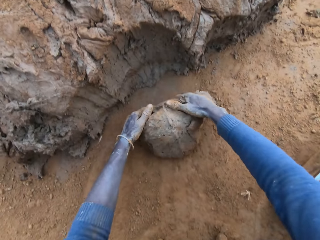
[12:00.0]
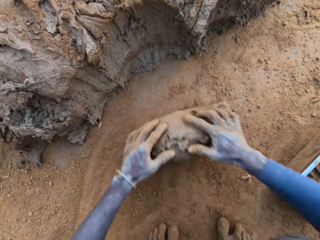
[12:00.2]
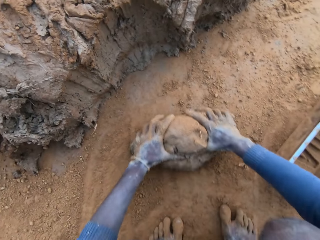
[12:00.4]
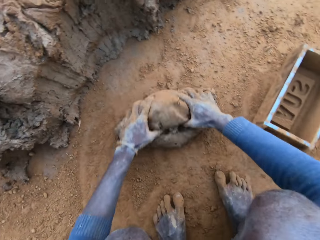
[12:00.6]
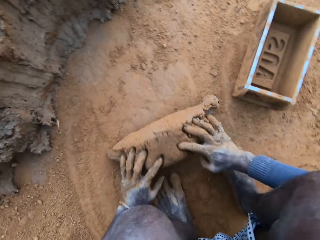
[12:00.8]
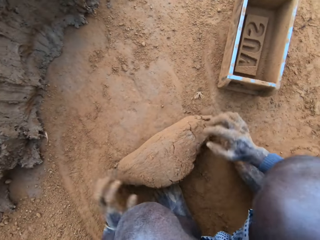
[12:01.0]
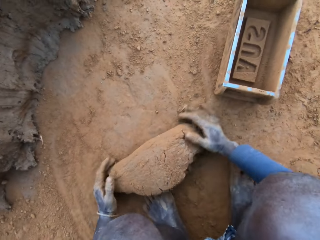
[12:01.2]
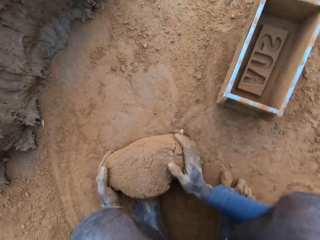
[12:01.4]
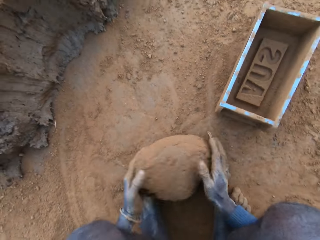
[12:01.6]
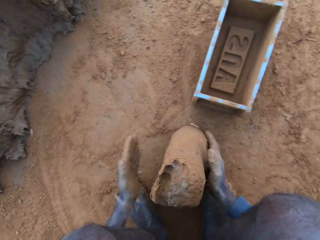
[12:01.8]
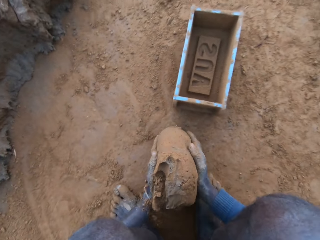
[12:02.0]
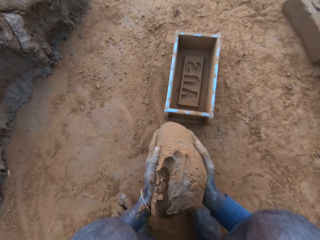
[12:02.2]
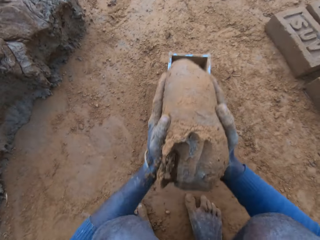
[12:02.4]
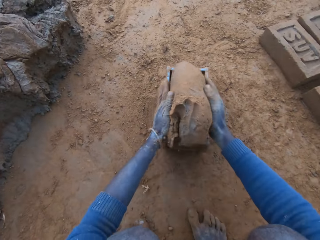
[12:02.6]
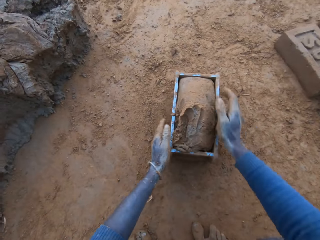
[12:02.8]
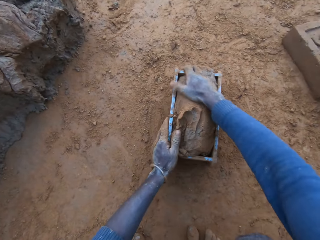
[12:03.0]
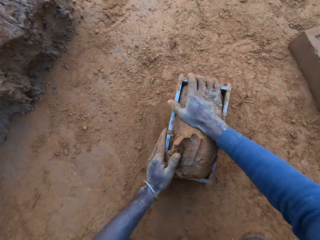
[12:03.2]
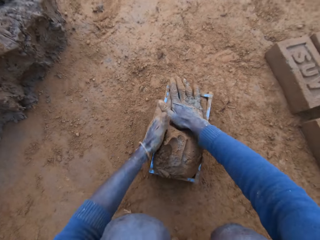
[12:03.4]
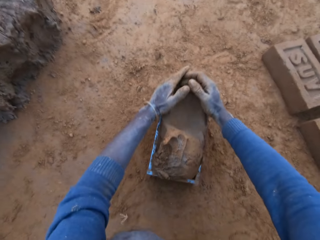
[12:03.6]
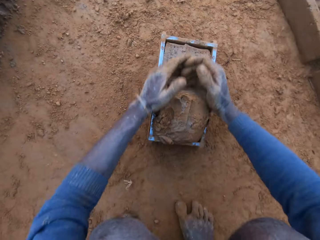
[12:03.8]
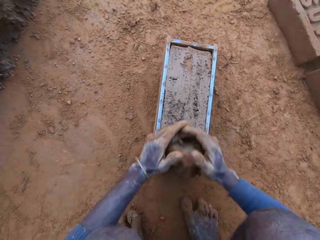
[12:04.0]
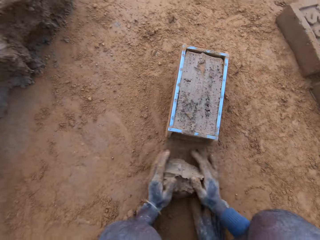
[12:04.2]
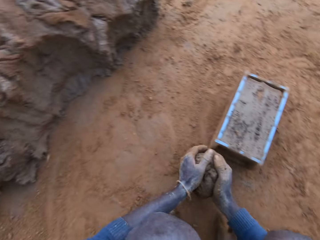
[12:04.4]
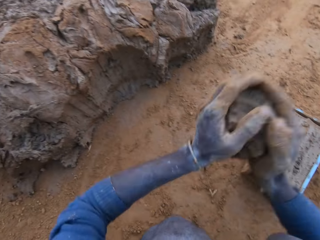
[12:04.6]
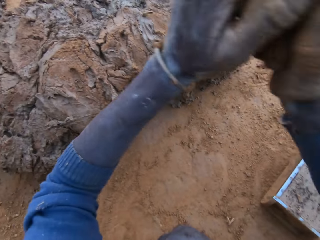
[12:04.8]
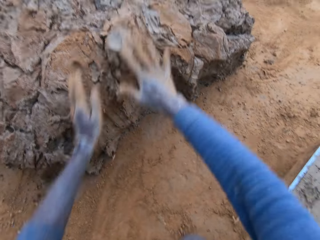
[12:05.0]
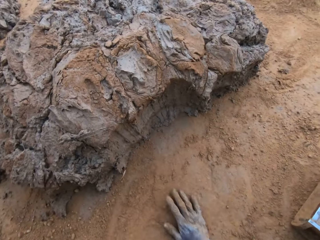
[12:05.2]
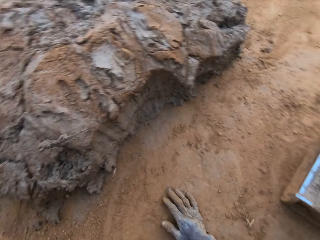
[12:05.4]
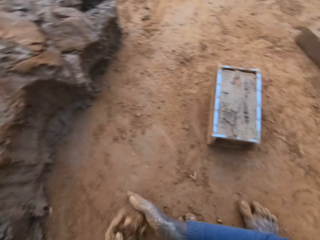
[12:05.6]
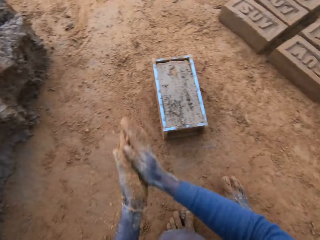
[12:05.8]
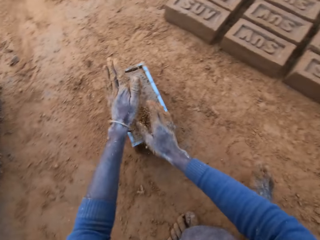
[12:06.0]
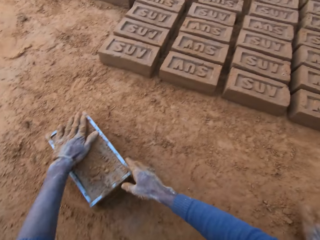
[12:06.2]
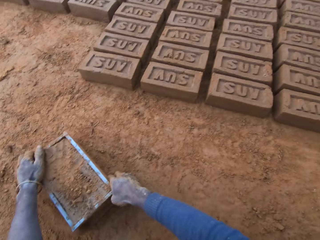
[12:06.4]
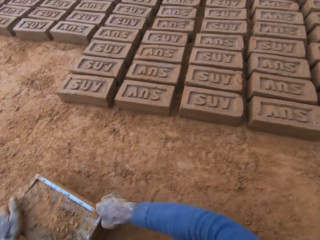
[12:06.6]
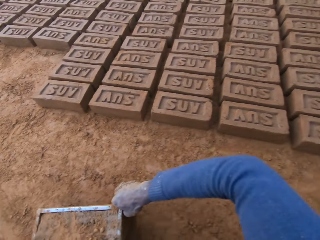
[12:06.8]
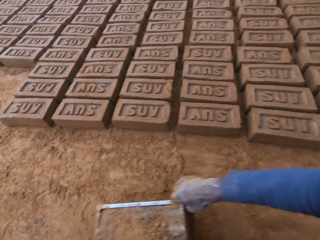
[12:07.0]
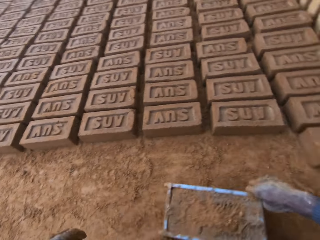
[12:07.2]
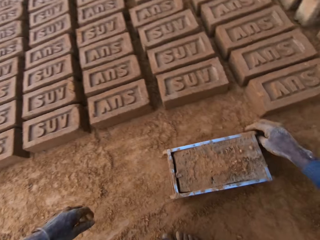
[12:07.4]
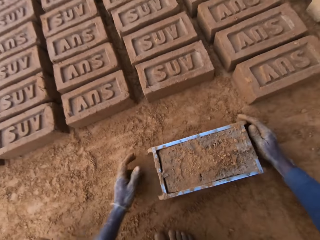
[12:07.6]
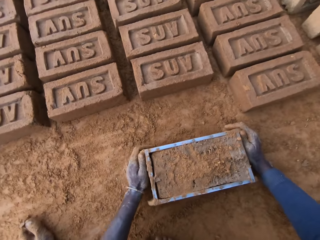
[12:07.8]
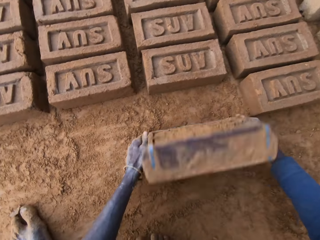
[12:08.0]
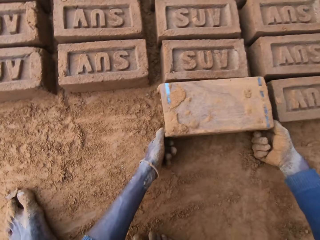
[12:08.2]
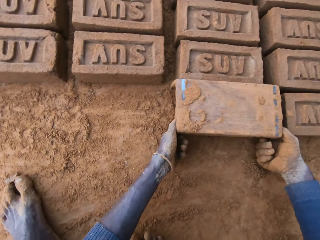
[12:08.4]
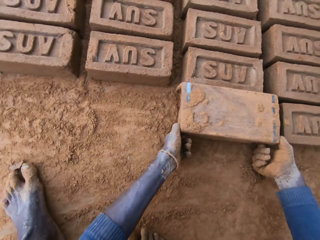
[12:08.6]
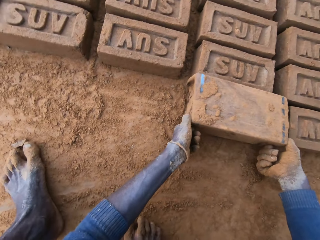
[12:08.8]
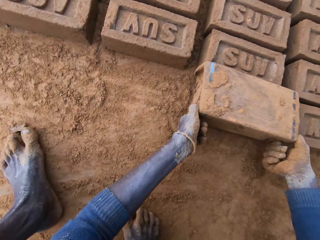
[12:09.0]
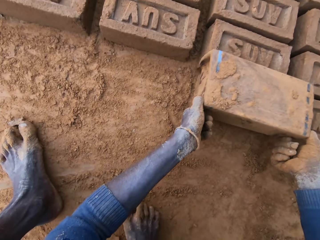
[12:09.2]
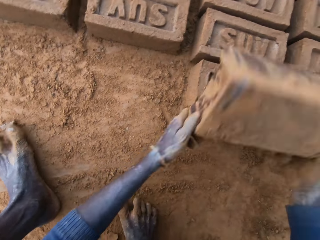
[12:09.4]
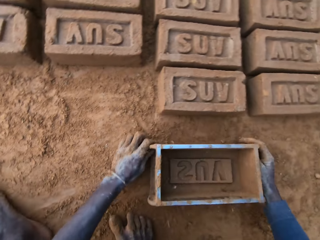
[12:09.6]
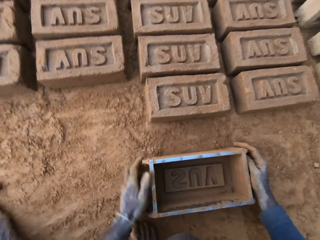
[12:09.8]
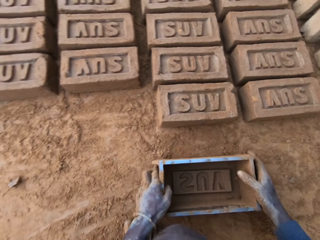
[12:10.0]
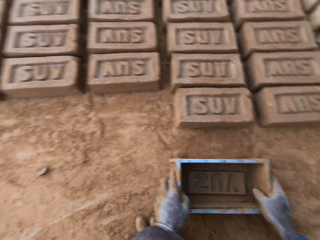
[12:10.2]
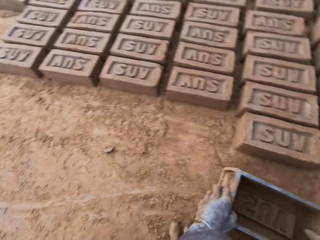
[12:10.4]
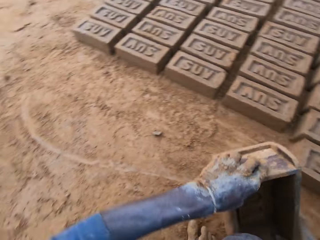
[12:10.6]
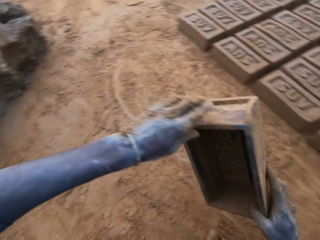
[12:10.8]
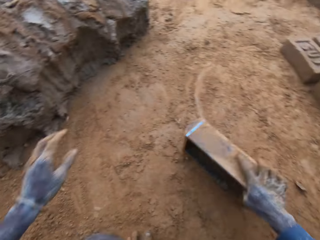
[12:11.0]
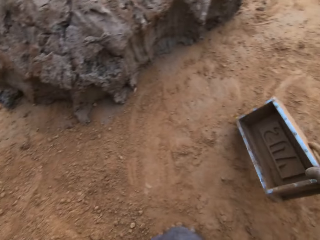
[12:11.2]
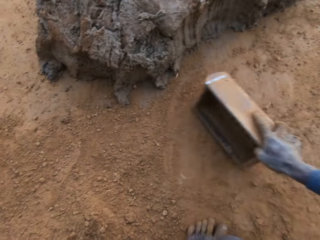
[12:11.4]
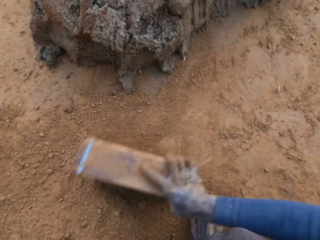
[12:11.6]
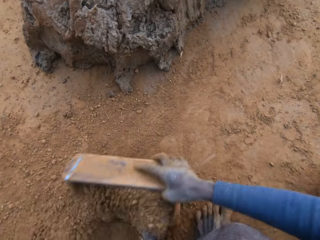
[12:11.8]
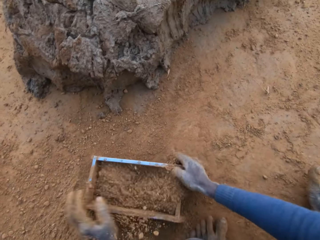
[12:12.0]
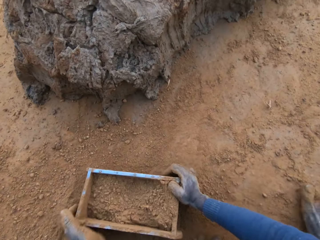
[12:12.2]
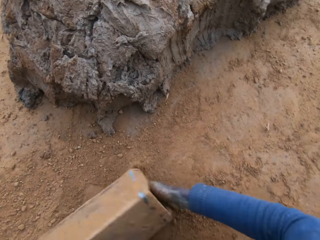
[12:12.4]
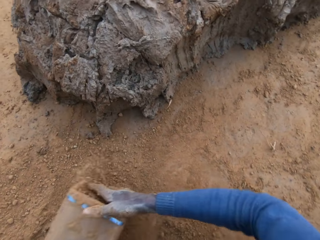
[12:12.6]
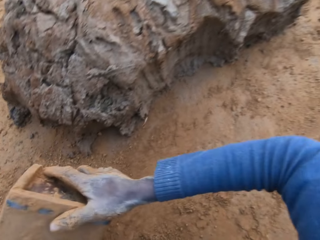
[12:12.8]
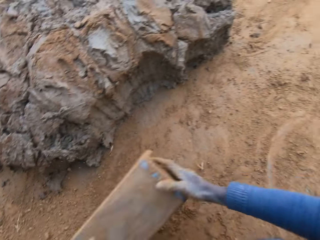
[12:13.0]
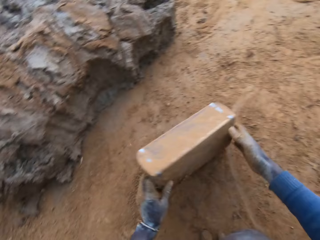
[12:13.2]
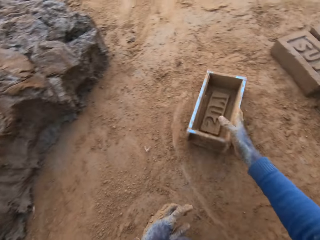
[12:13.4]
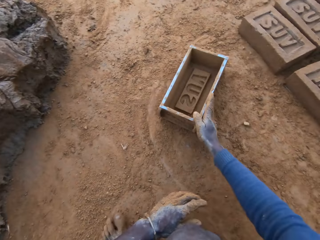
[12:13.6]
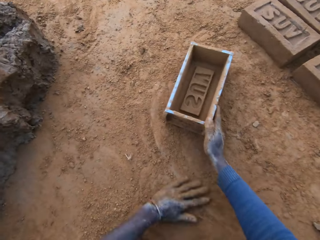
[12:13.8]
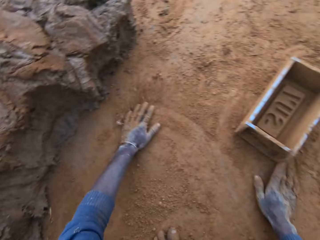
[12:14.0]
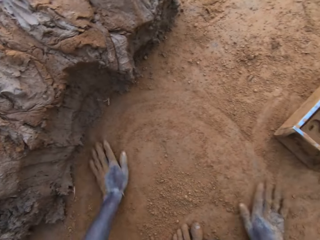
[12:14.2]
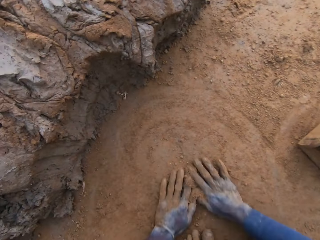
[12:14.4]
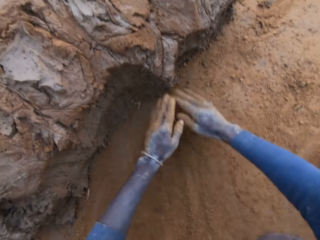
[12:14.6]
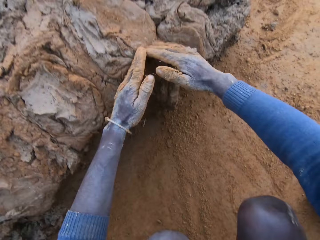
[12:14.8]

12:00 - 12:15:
The camera wearer presses the clay with his hands. He rolls the mud down. He lifts the mud. He presses the mud in the wooden brick moulder. He scrapes clay from the mould with his hands. He throws the clay on the clay mud. He pours sand on the clay mould. He moves the clay mould on the ground with his hands. He turns the clay mould on the ground. He pours down the moulded brick. He moves the wooden brick moulder with the hand. He puts soil in the wooden brick moulder. He drops the clay mould on the ground. He pours the soil away. He rubs his hands on sand.

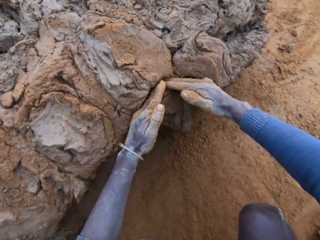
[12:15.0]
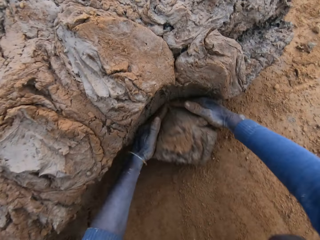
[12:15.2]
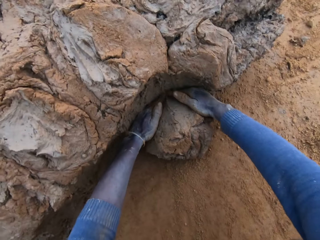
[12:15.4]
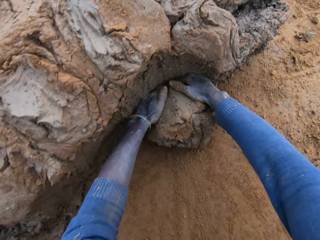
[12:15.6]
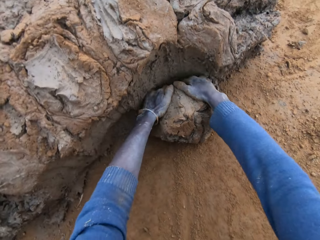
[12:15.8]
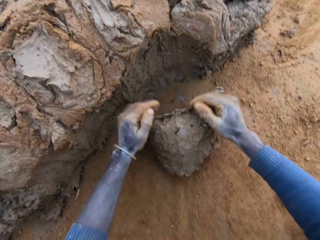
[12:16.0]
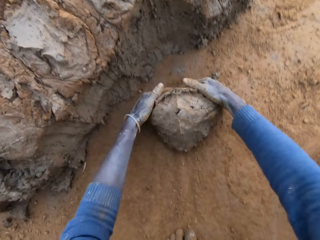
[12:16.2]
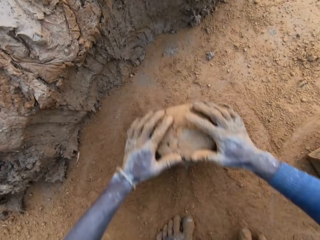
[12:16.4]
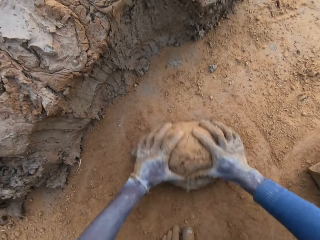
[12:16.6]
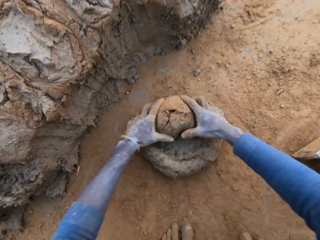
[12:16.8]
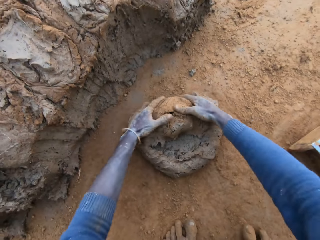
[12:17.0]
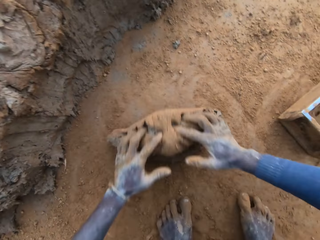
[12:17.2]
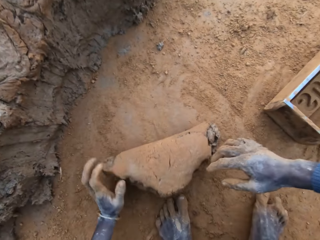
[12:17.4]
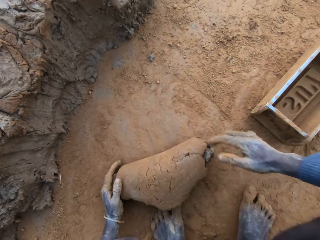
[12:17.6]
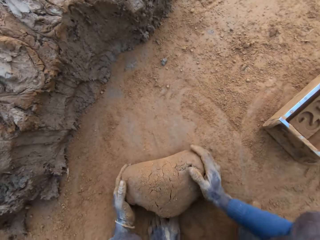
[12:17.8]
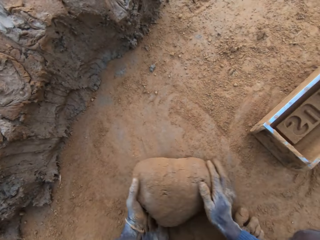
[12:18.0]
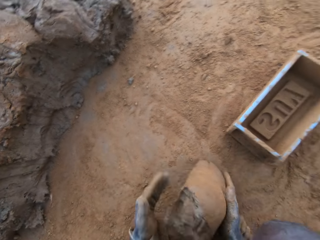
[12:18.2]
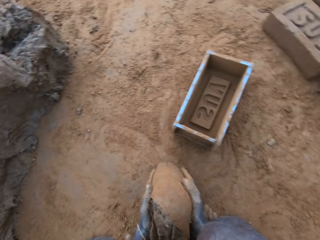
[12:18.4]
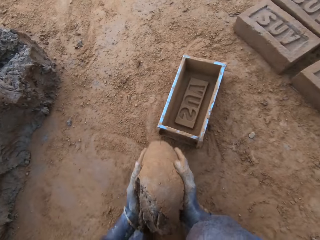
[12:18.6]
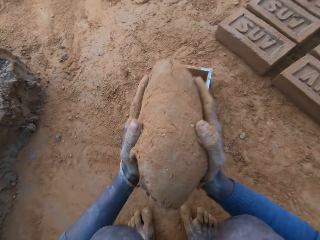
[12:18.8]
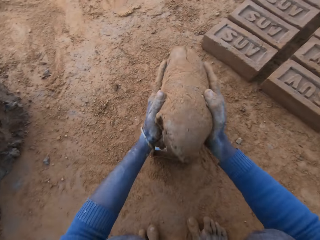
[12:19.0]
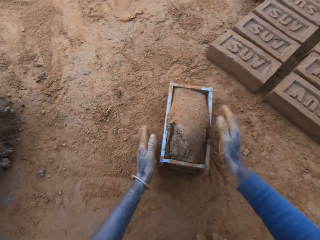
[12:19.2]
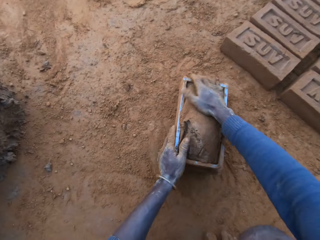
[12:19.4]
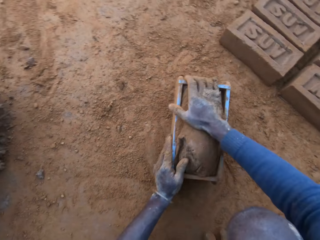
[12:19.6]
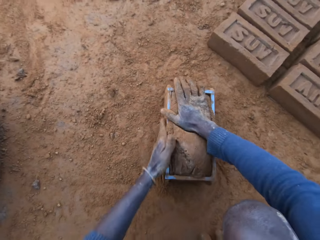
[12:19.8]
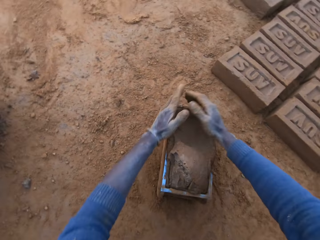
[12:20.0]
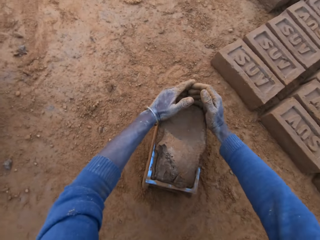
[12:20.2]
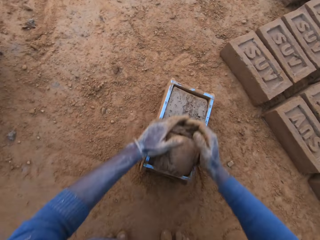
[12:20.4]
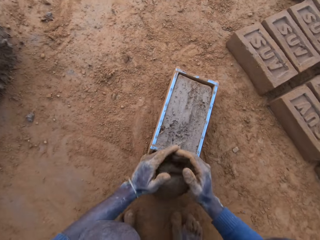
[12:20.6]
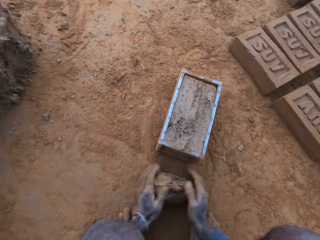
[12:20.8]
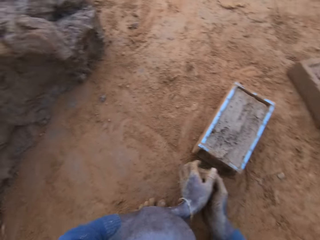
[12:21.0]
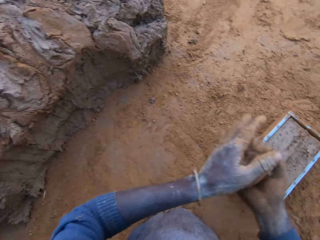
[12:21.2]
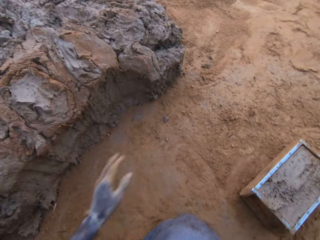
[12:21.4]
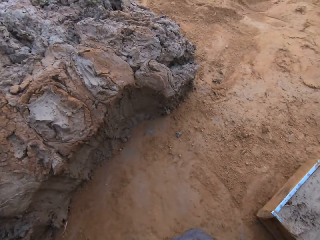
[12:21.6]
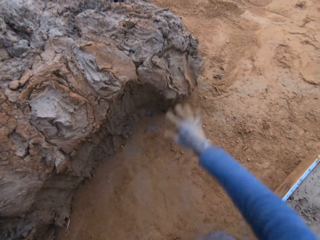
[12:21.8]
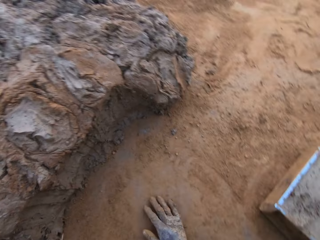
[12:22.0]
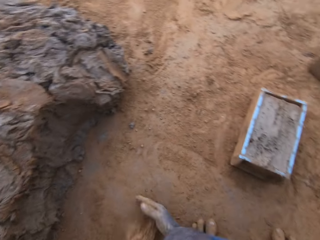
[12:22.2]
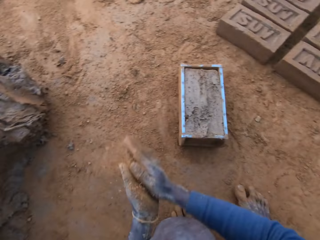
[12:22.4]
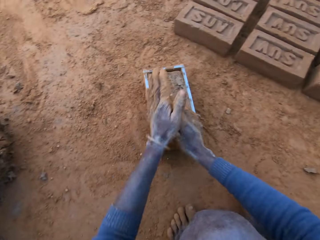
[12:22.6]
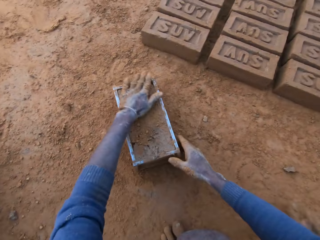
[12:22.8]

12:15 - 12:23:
The camera wearer spreads the soil. He packs clay from the clay mud with his hands. He presses the clay with his hands. He rolls the mud down. He lifts the mud. He puts the clay into the clay mould. He presses the mud in the wooden brick moulder with his hands. He scrapes clay from the mould with his hands. He throws the clay on the clay mud.
